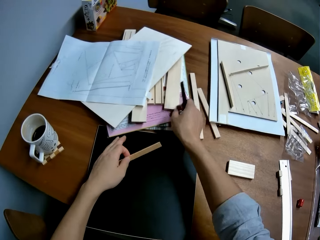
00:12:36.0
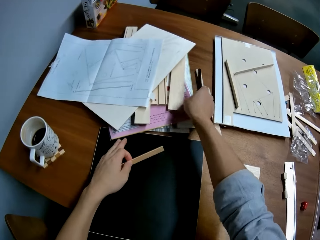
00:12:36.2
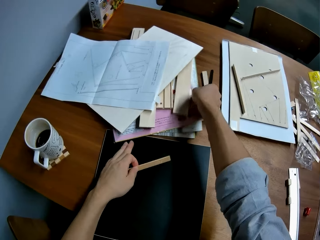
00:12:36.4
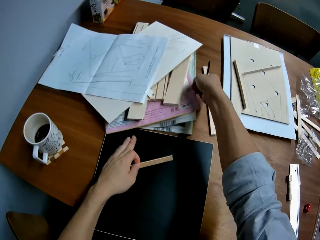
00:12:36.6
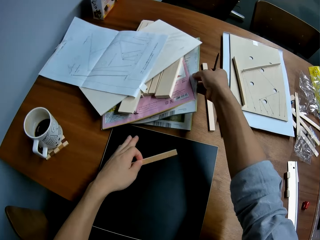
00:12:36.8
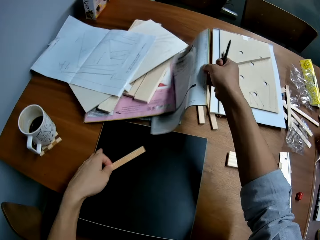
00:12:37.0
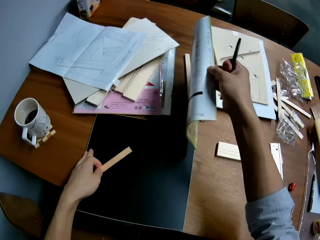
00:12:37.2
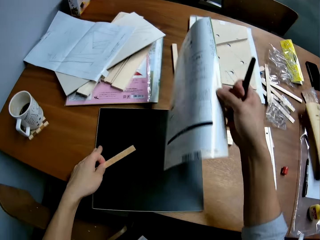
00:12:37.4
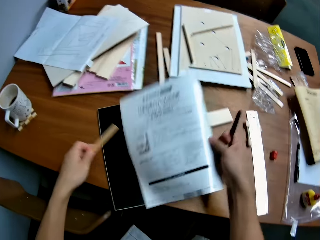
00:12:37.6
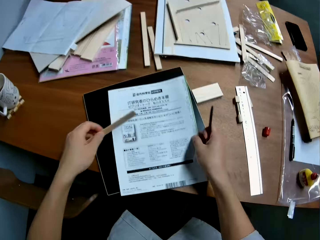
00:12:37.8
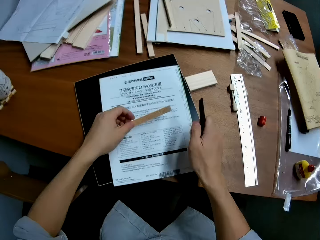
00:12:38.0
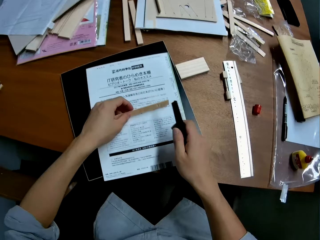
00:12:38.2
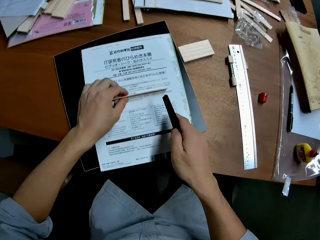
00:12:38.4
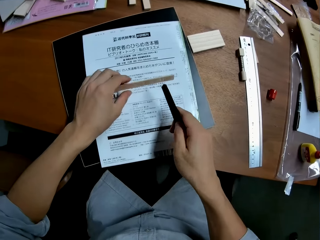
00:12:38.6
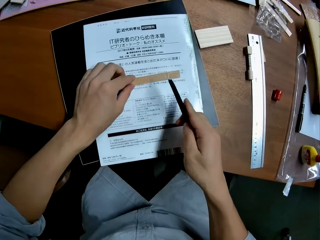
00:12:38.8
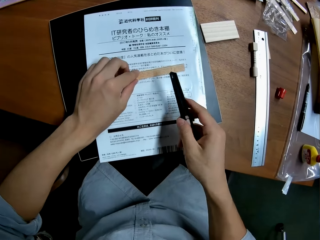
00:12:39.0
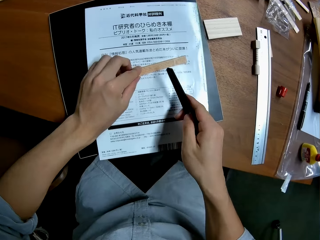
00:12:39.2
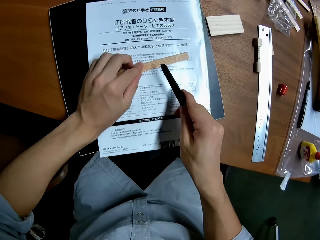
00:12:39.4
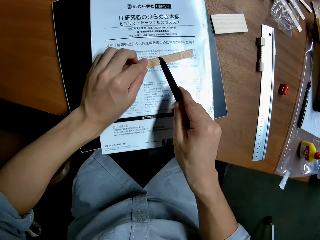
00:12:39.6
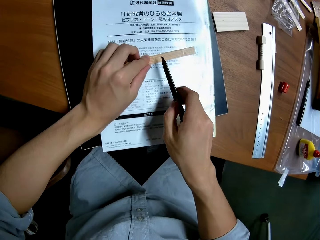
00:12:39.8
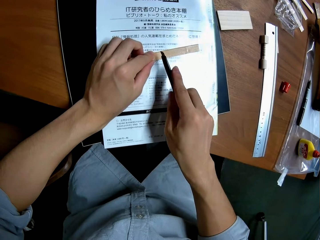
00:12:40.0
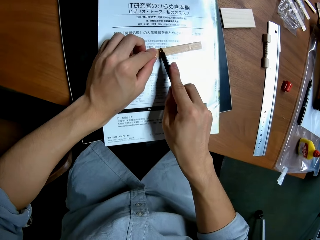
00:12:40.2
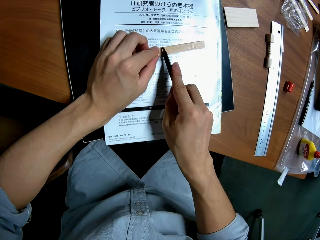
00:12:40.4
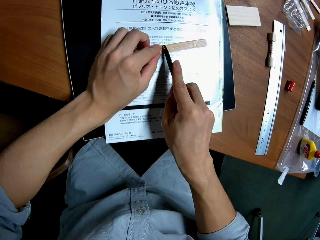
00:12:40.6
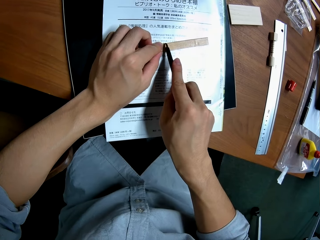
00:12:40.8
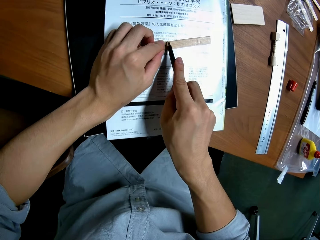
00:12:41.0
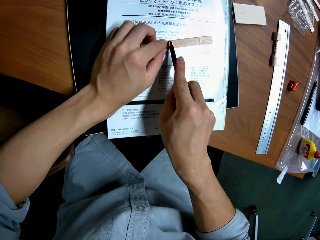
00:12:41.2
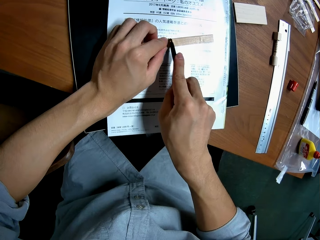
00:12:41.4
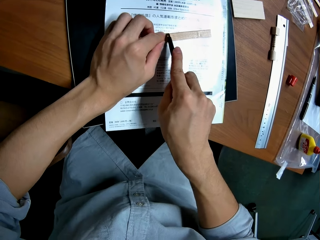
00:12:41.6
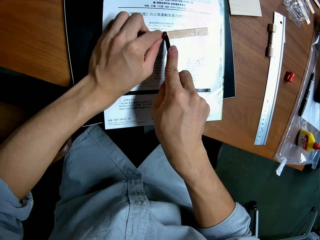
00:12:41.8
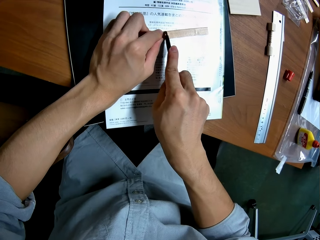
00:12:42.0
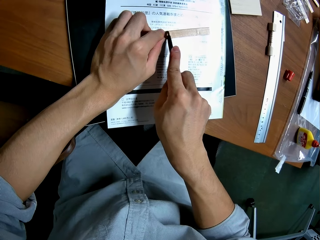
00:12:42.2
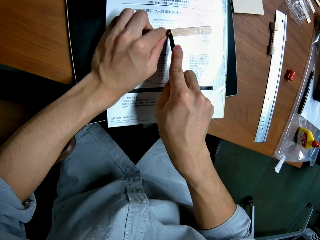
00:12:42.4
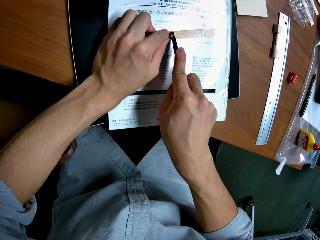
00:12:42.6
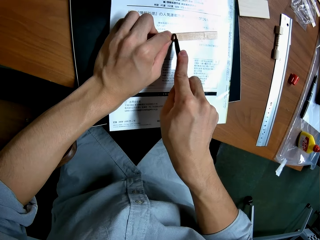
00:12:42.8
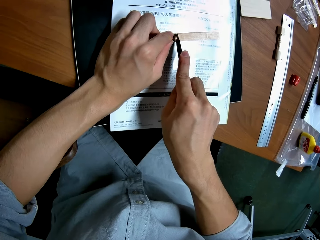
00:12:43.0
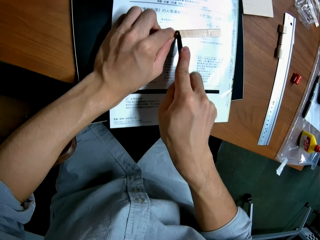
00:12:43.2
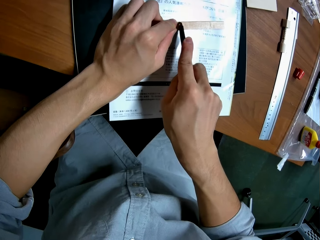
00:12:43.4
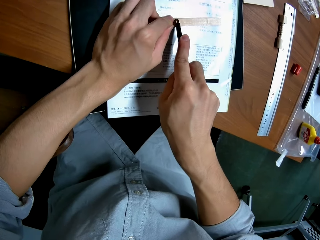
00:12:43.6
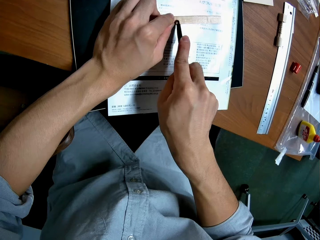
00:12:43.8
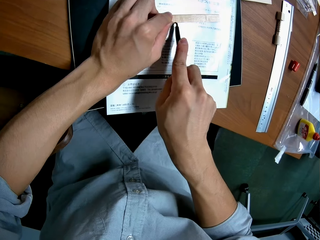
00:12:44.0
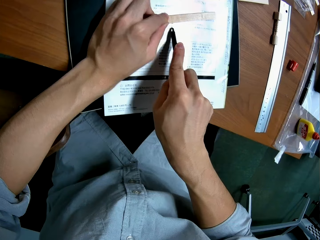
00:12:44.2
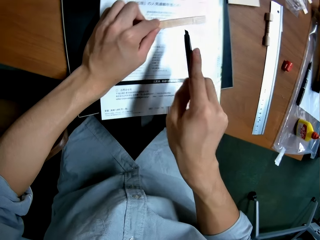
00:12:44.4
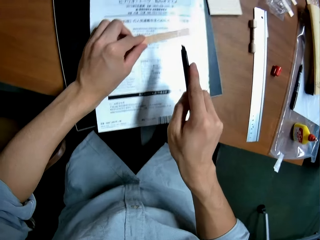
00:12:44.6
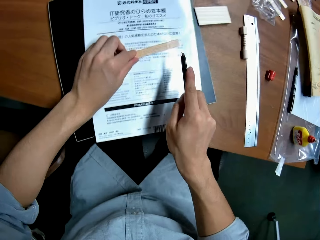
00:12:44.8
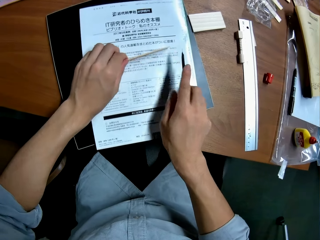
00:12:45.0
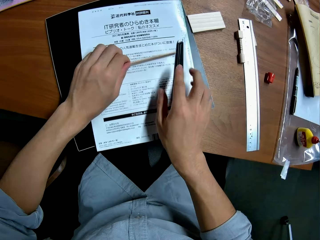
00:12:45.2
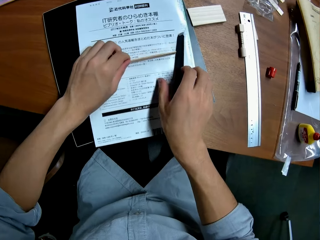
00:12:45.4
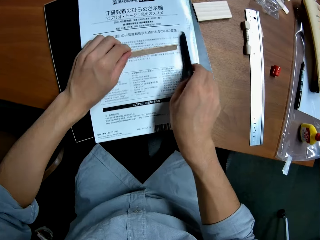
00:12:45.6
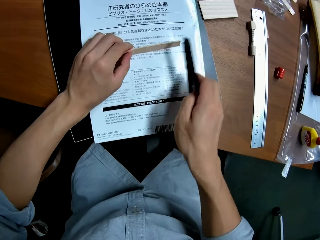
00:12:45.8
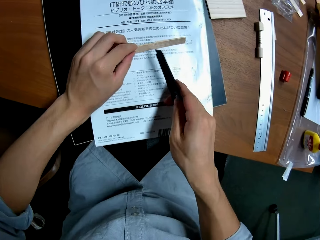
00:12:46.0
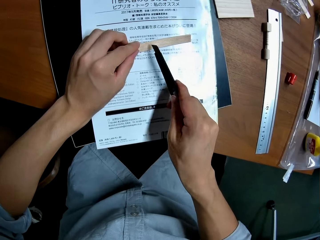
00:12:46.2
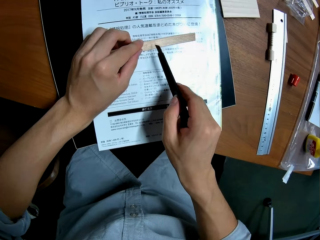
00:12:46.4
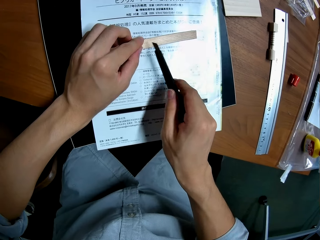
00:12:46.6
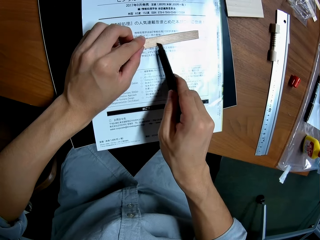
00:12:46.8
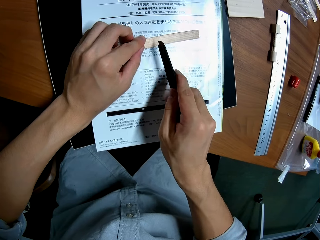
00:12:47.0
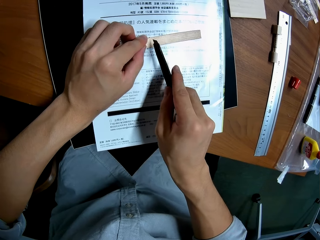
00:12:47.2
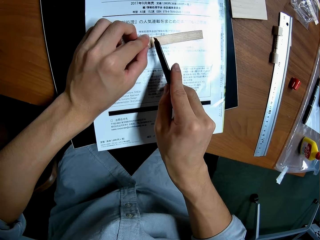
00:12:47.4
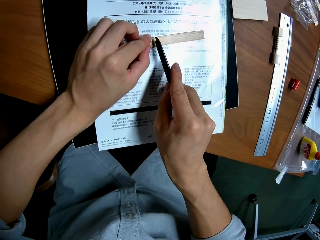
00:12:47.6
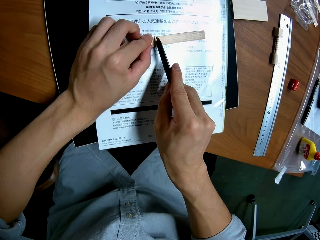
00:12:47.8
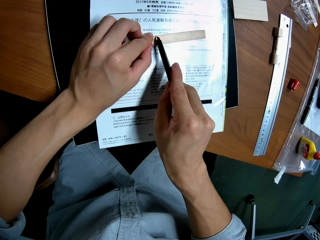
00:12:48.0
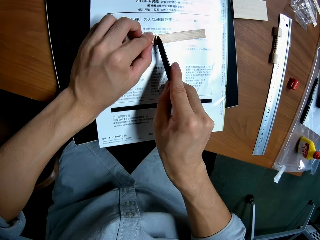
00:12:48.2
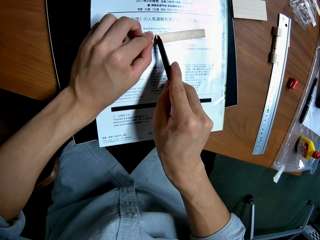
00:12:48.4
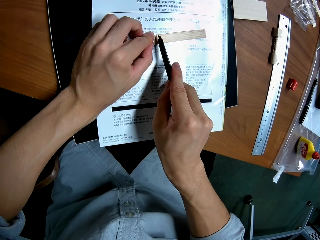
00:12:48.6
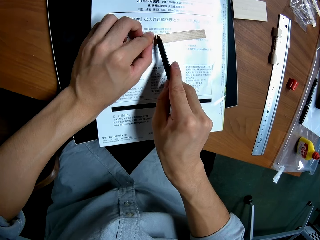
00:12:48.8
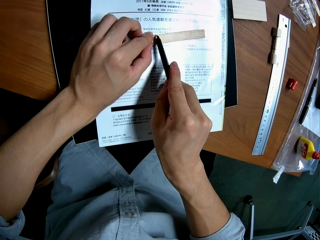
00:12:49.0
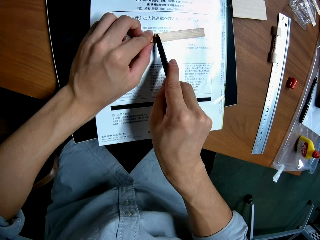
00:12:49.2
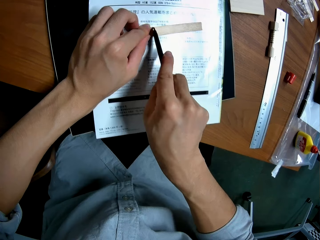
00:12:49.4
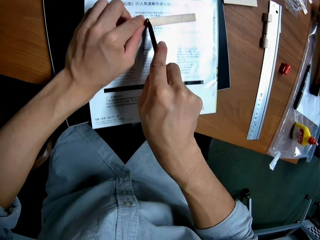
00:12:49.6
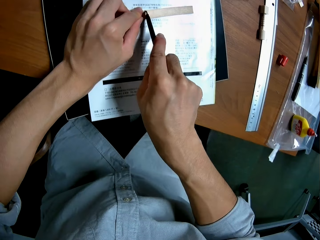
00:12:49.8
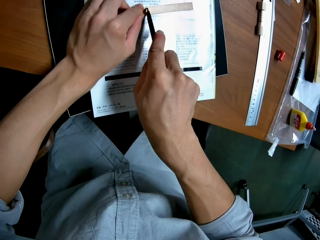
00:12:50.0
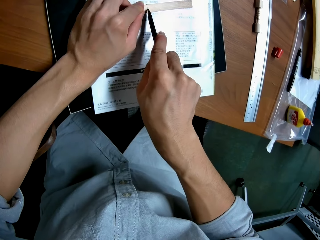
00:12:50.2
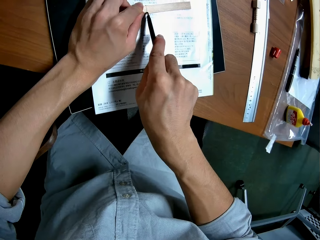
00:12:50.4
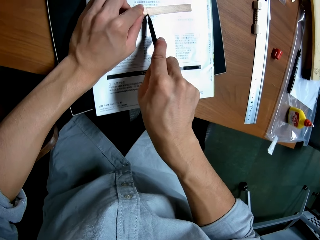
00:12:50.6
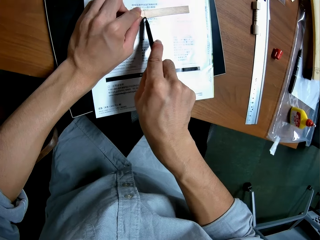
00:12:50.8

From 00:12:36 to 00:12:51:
The camera wearer moves some pieces of wood on the table with his right hand. He picks up a paper from the table with his right hand. He places the paper in his right hand on the cutting sheet. He places the piece of wood in his left hand on the cutting sheet. He cuts the piece of wood in his left hand with the cutter blade in his right hand. He drops the cutter blade in his right hand on the cutting sheet. He picks up the cutter blade from the cutting sheet with his right hand. He cuts the piece of wood in his left hand with the cutter blade in his right hand.

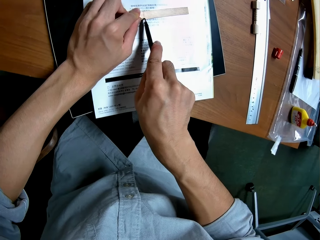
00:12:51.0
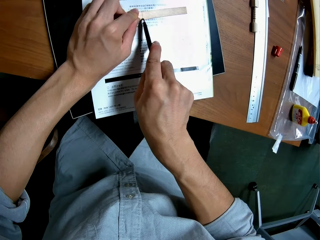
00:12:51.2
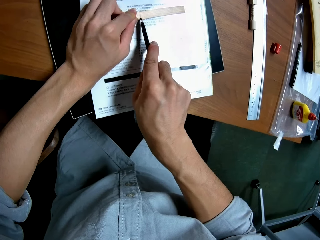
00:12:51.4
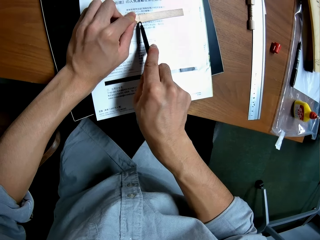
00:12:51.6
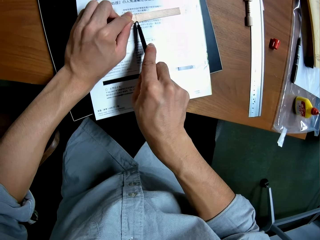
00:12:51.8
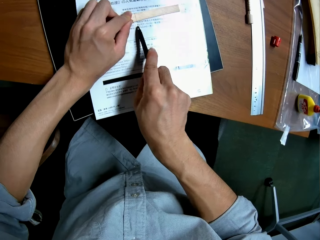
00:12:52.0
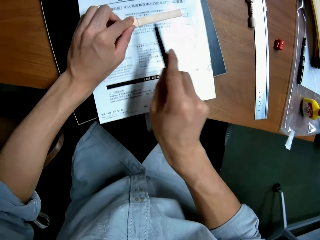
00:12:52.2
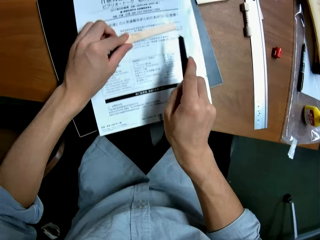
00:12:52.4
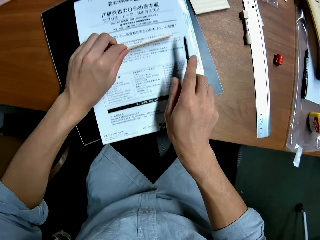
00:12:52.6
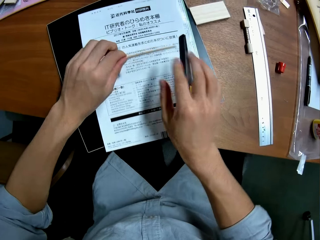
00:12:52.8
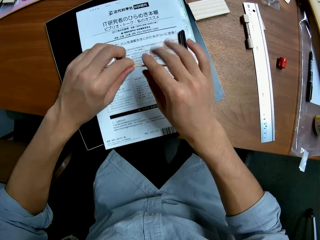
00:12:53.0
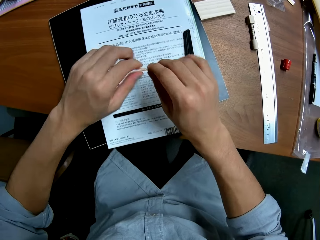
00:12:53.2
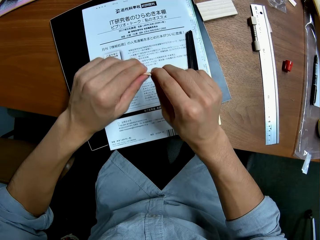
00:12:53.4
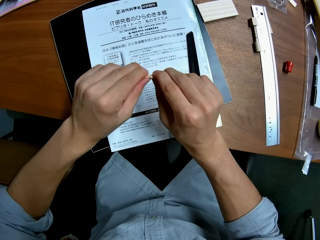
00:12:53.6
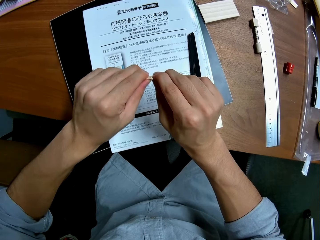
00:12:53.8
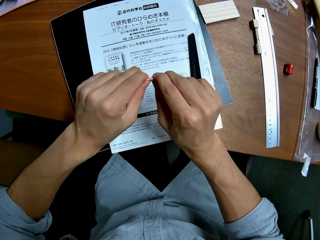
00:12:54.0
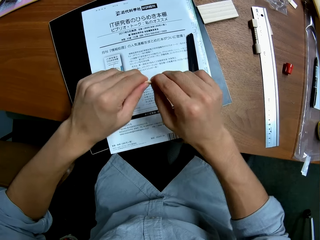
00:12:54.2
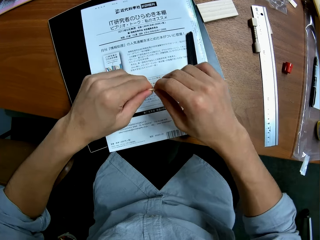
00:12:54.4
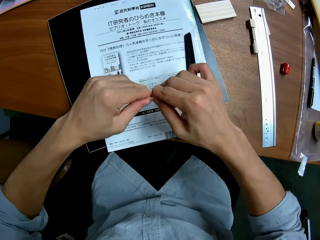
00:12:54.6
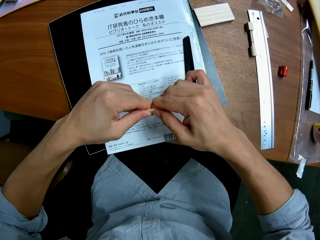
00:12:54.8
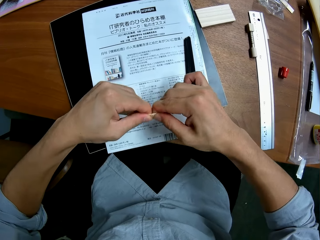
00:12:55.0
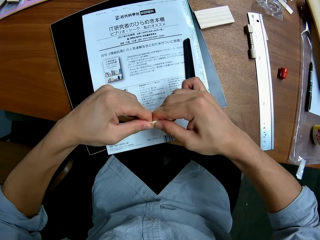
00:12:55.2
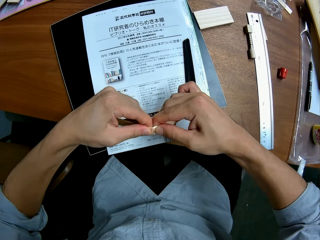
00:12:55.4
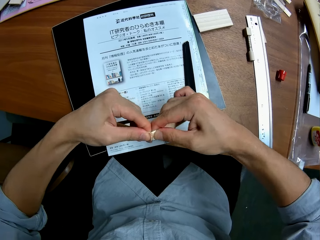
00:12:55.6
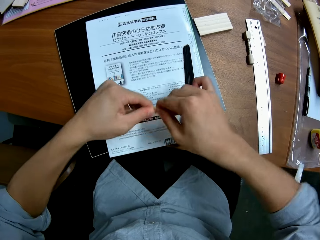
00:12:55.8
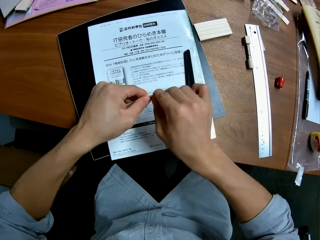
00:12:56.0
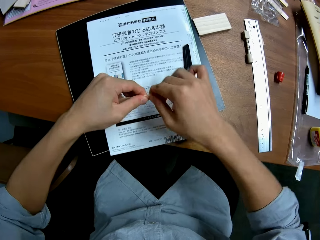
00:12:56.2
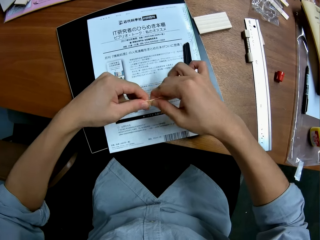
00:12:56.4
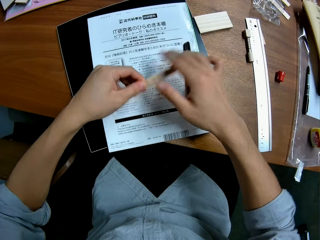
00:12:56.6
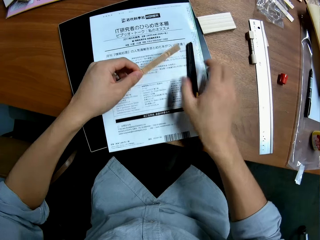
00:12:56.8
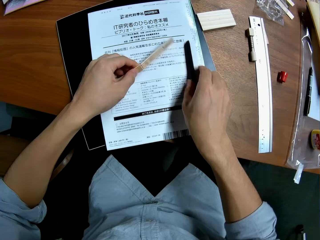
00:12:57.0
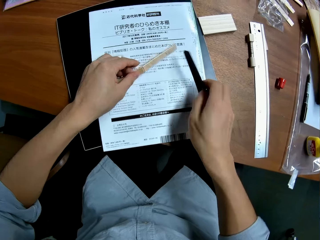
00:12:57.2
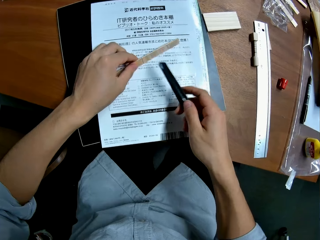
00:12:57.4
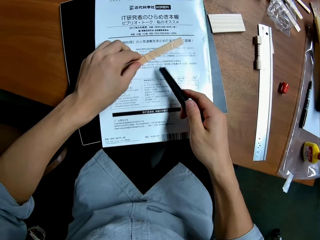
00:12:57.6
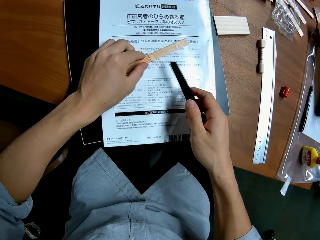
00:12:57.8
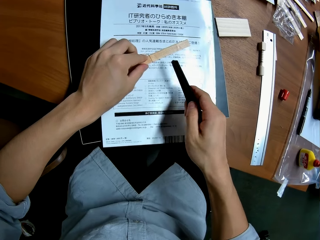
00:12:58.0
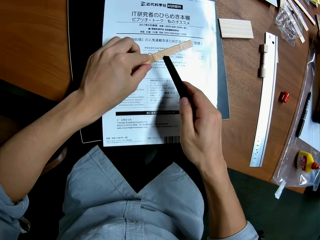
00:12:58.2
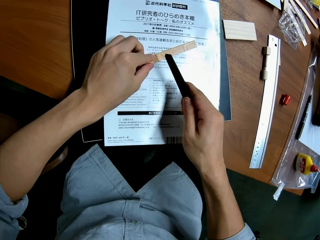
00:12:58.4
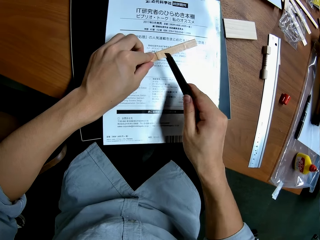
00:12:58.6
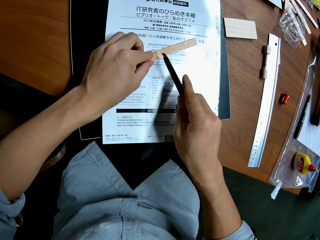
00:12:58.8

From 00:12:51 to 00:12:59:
The camera wearer drops the cutter blade in his right hand on the cutting sheet. He picks up the piece of wood from the cutting sheet with his left hand. He bends the piece of wood with both hands. He holds the piece of cardboard with his hands. He picks up the cutter blade from the cutting sheet with his right hand. He places the piece of wood in his left hand on the cutting sheet.
